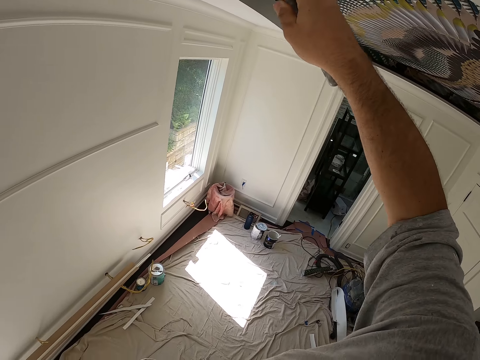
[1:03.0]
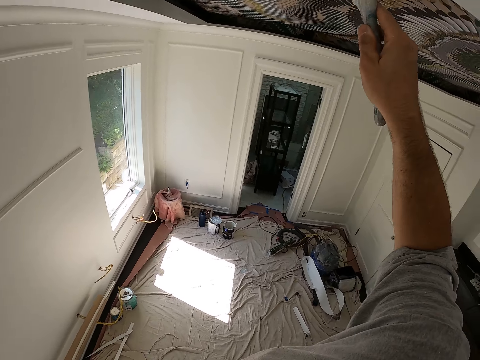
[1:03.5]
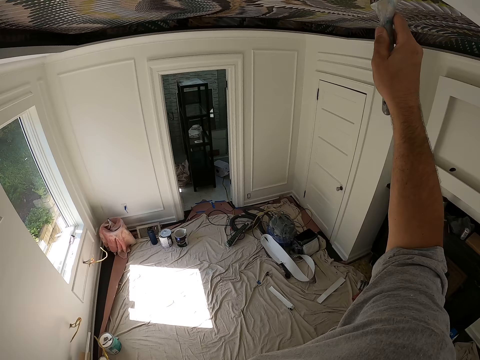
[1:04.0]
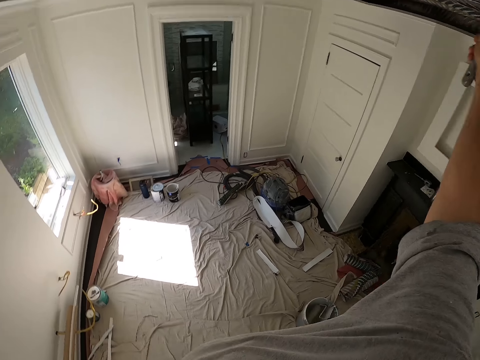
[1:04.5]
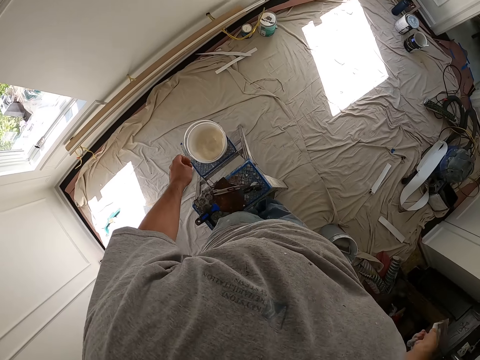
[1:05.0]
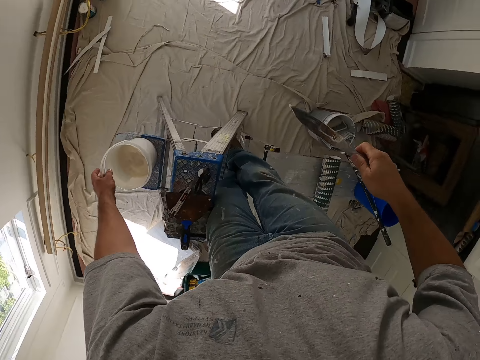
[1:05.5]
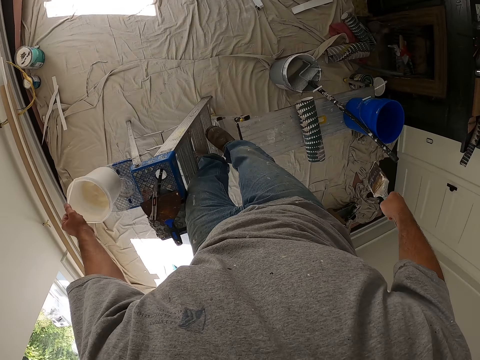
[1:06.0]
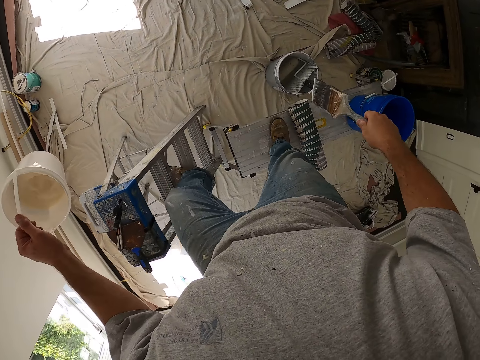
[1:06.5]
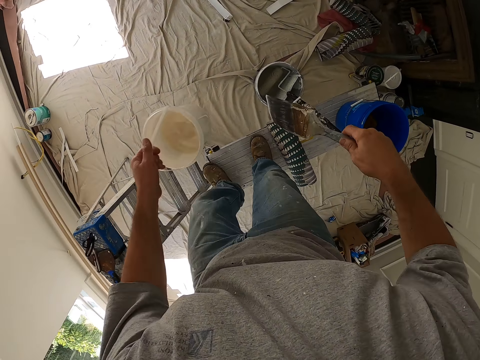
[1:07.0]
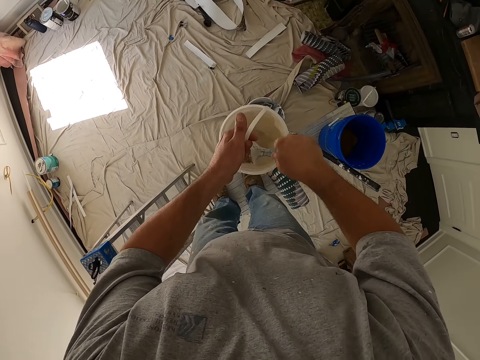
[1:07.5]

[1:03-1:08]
The camera wearer stops painting. They carry the paint bucket. They move from the ladder to the bench. They dip the paint brush in the paint.

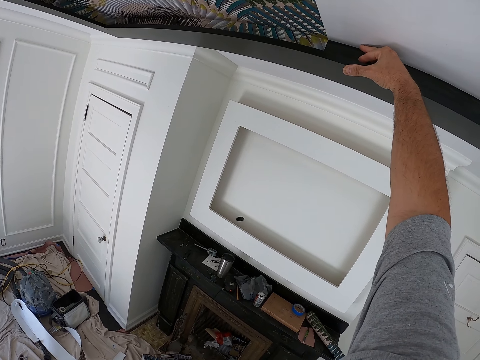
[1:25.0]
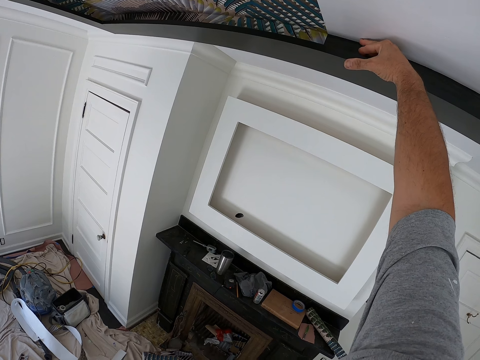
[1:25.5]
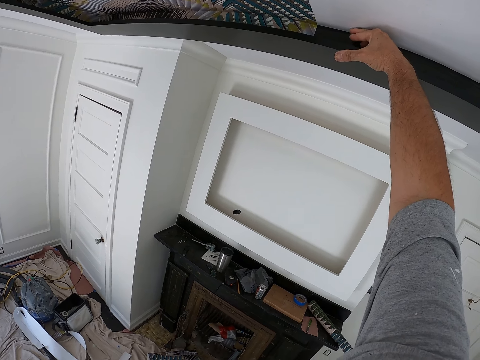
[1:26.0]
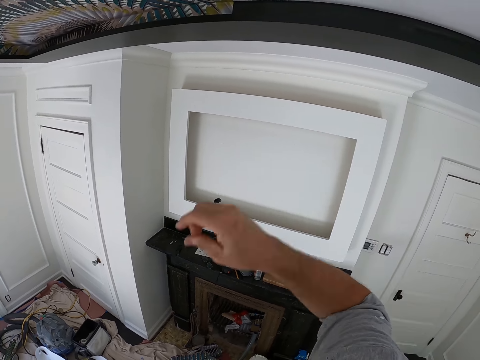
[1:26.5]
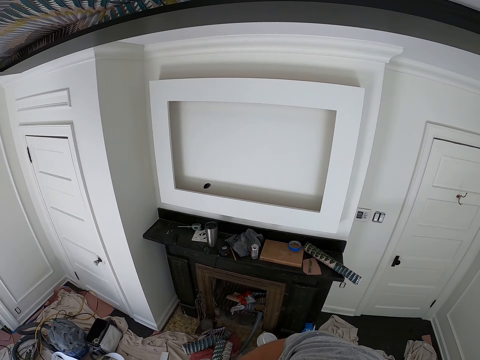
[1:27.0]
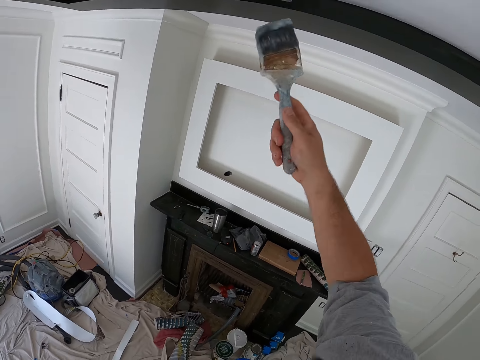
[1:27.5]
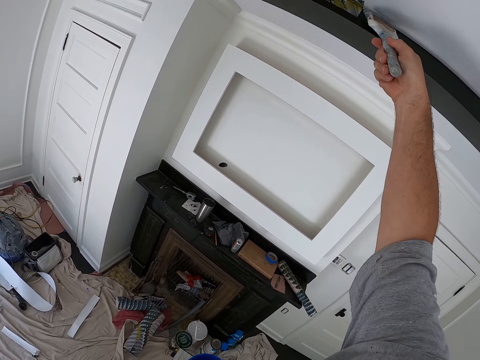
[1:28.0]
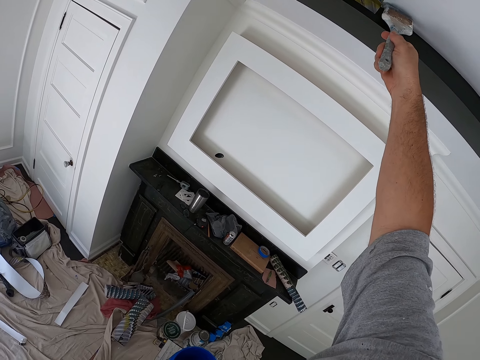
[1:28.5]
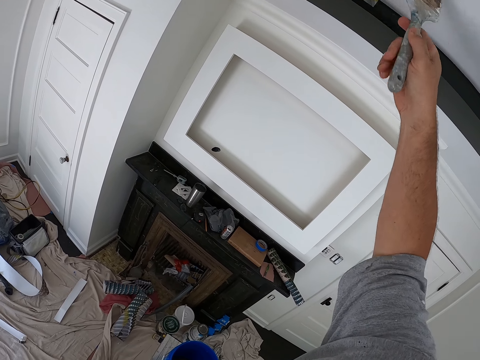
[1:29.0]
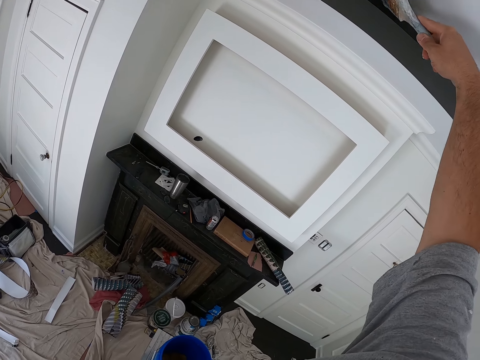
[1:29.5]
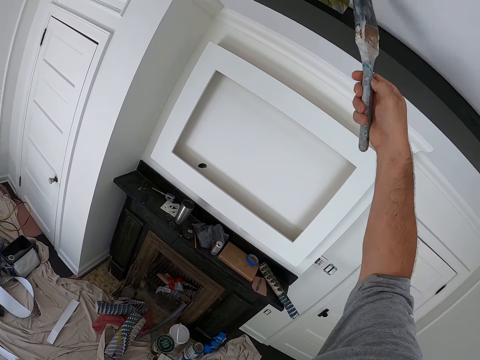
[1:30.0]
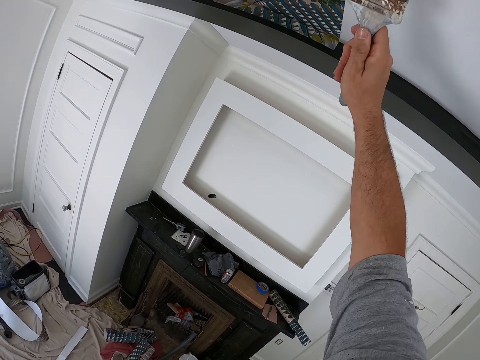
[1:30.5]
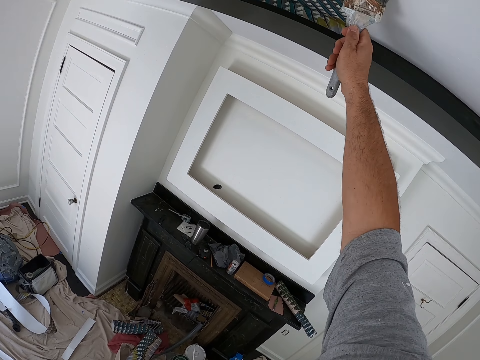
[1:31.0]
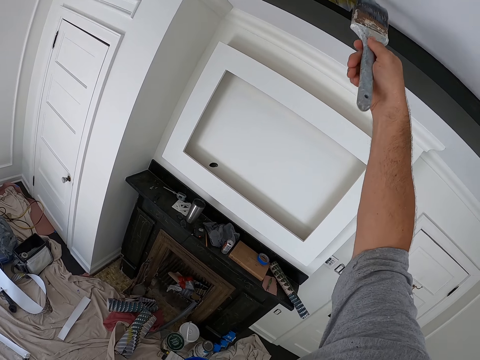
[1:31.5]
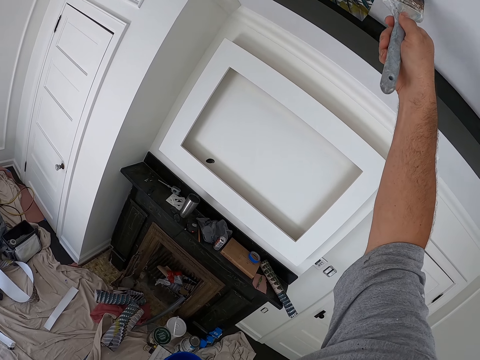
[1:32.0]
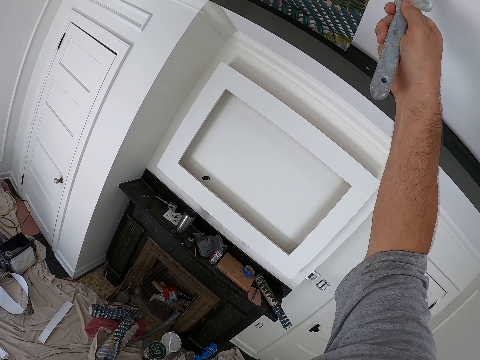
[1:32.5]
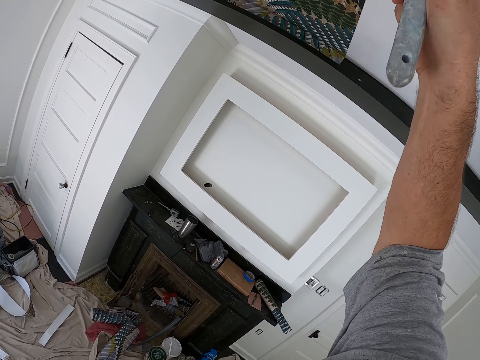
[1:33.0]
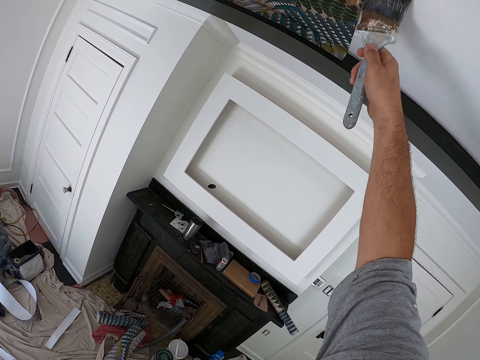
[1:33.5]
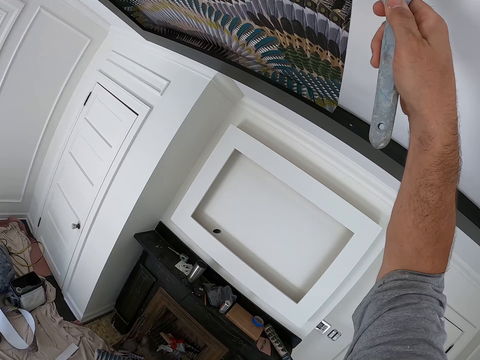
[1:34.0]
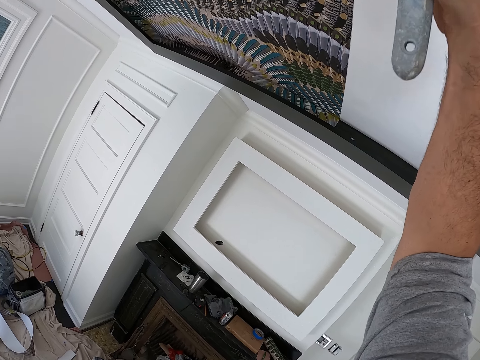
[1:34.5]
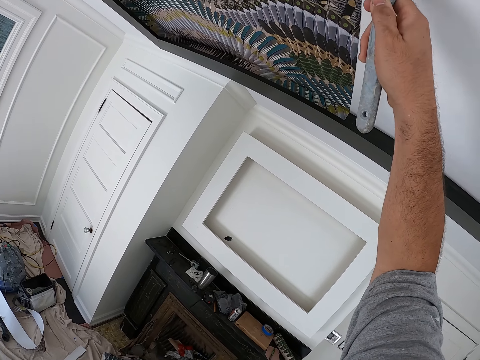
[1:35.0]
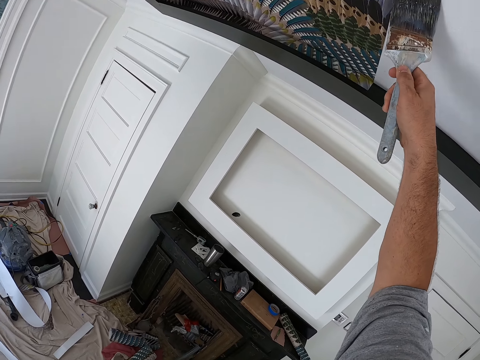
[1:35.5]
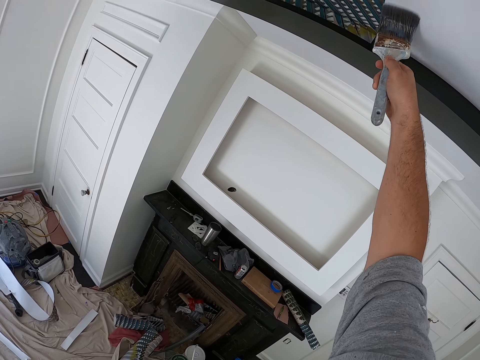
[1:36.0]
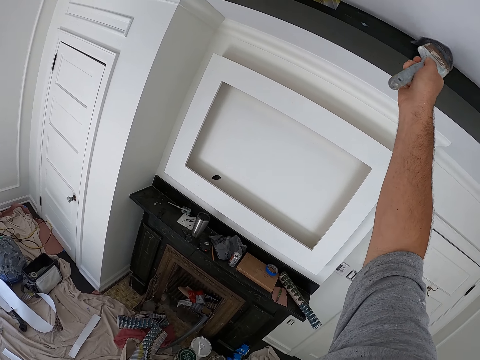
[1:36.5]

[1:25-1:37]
The camera wearer grabs the paint brush from hand. They lift the paint brush. They paint the ceiling with the brush.

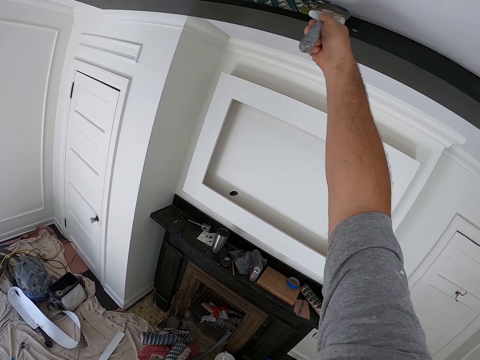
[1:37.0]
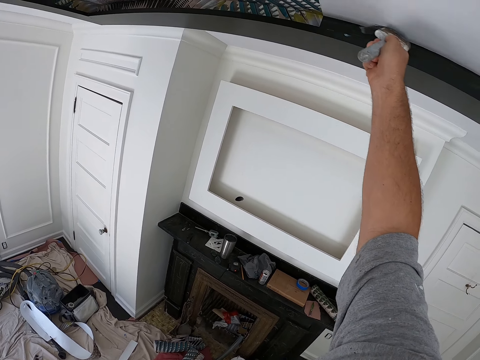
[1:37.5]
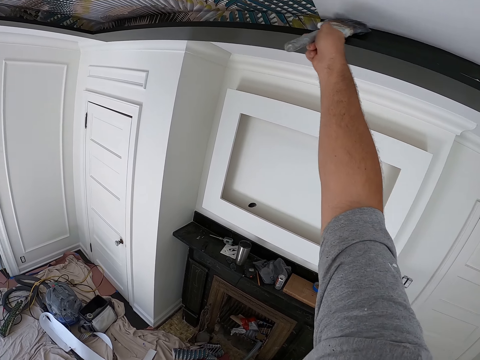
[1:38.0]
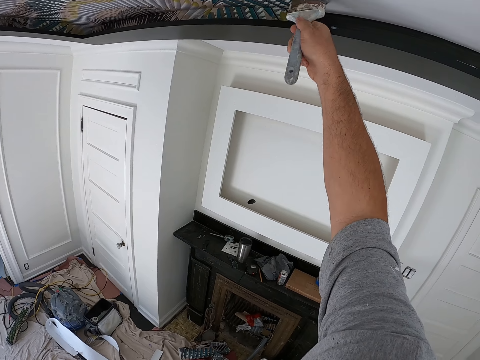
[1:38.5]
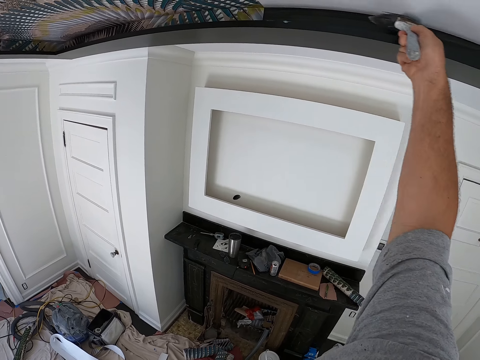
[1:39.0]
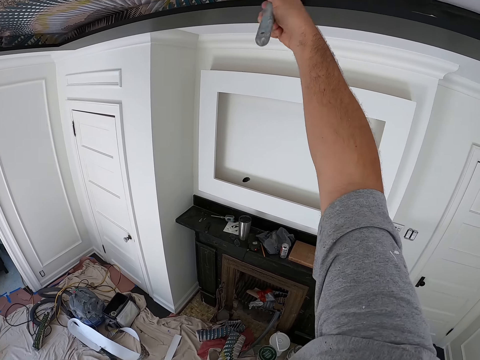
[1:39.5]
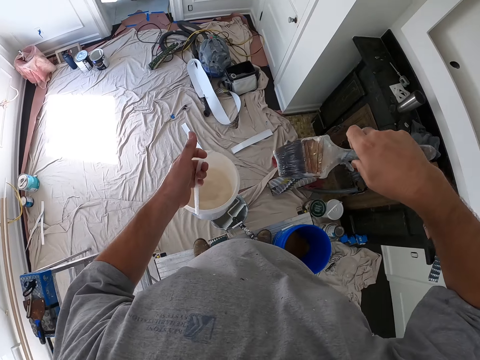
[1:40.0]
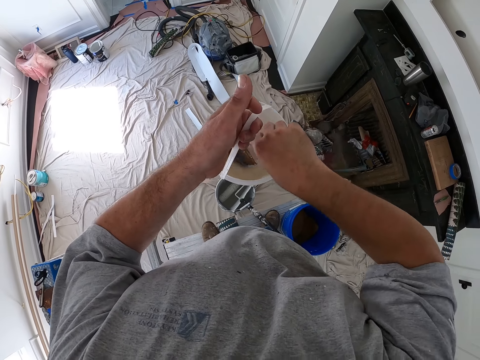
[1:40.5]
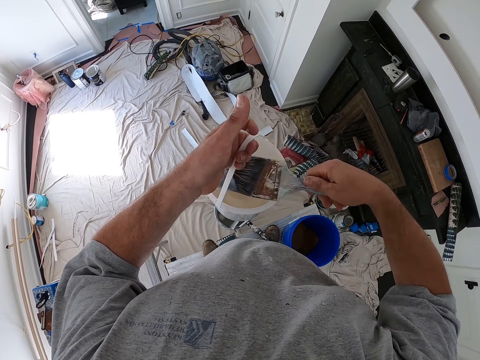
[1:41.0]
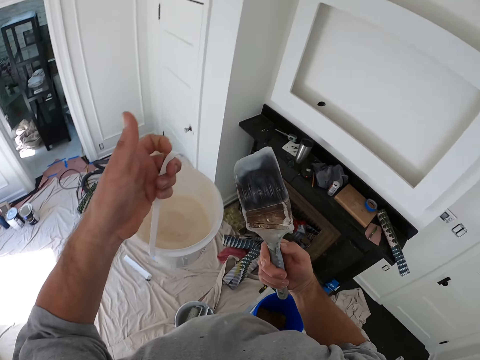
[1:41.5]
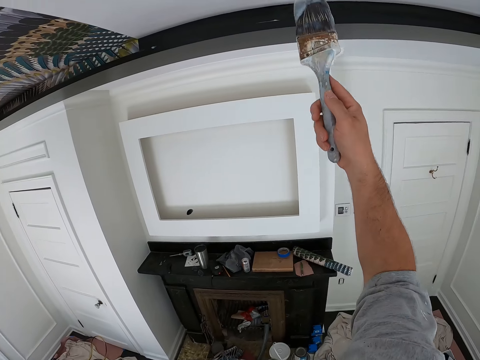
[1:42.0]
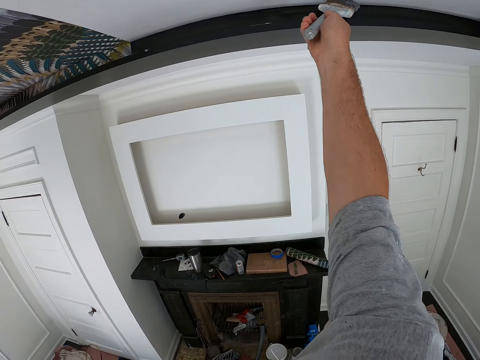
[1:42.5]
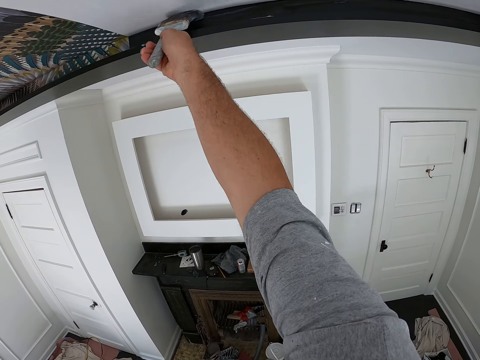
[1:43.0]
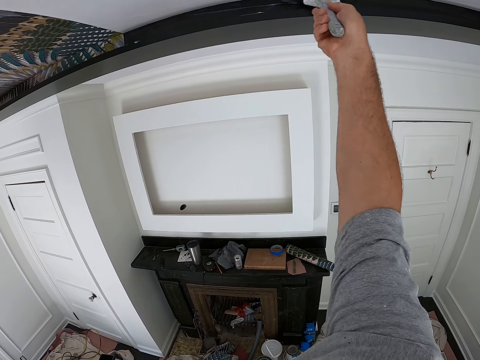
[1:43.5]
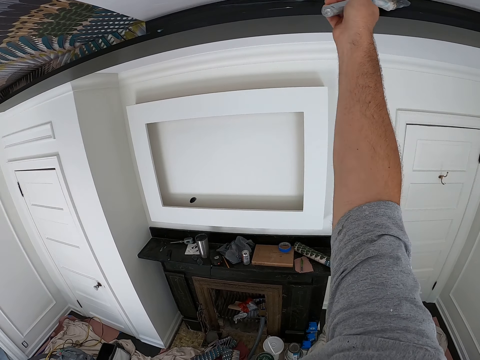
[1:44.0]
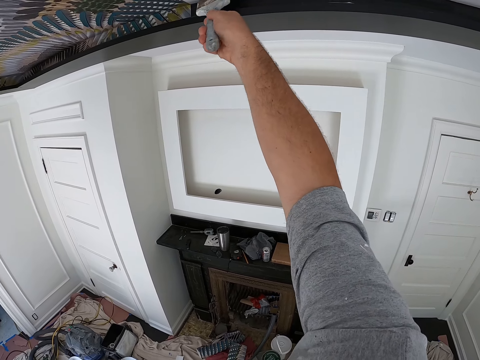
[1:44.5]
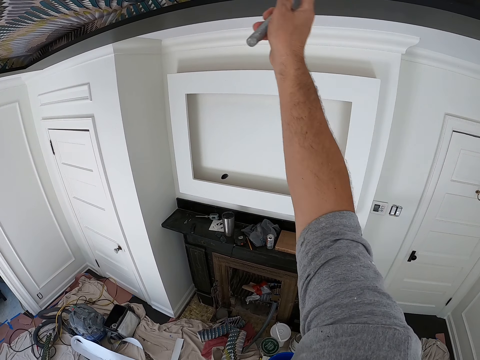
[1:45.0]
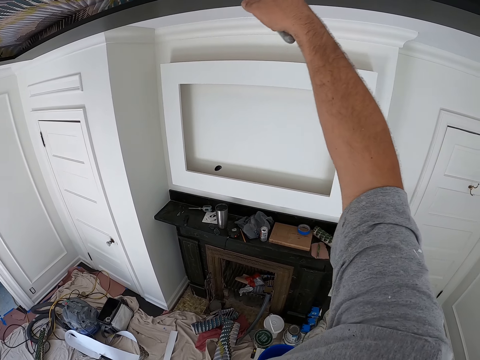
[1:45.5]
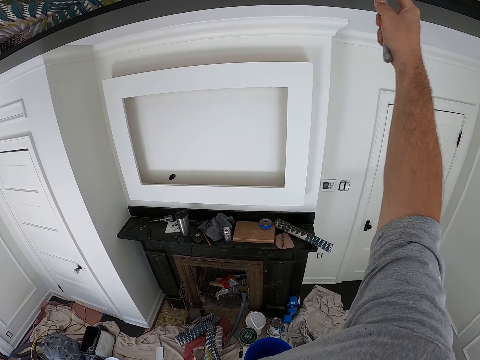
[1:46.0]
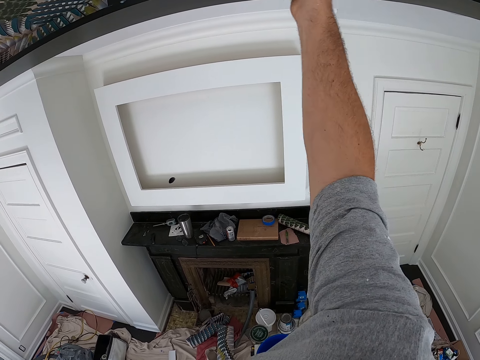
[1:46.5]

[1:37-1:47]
The camera wearer dips the brush in the paint. They lift the brush from the paint. They paint the ceiling with the brush.
